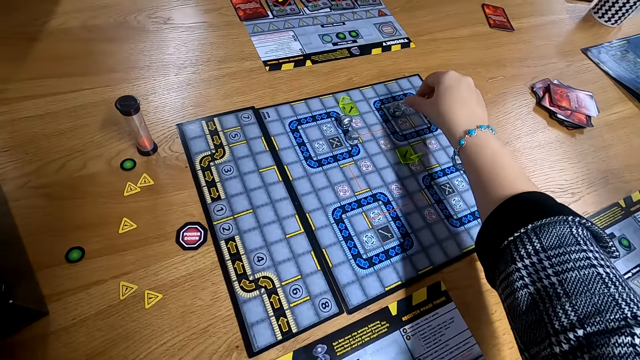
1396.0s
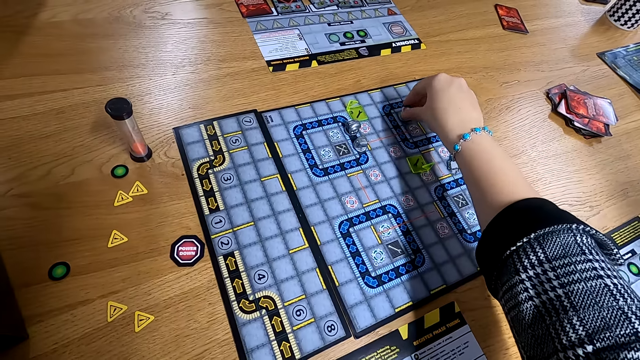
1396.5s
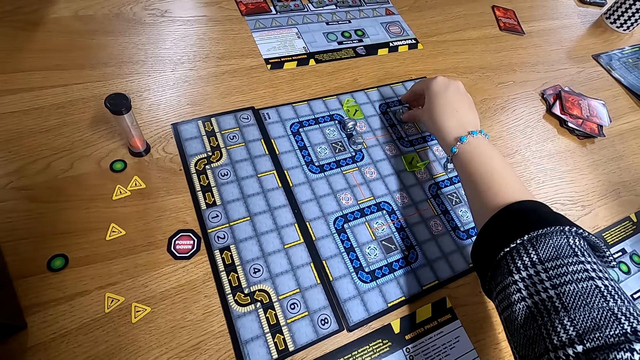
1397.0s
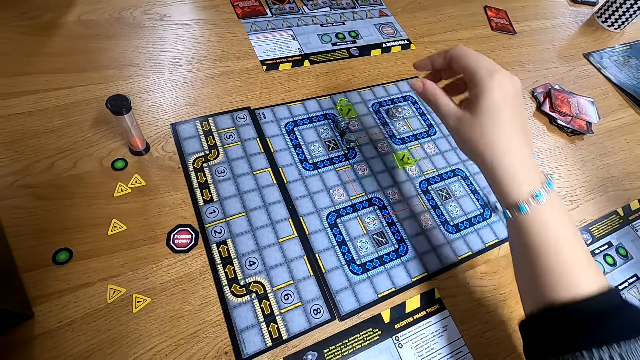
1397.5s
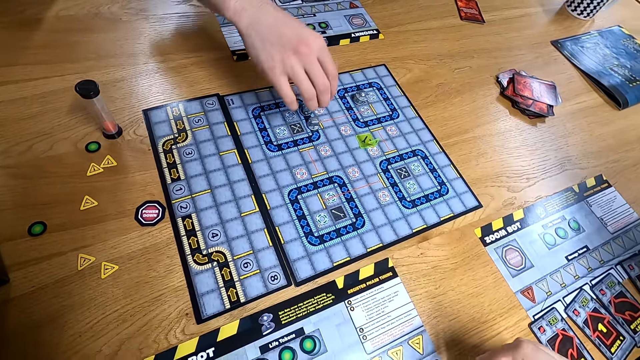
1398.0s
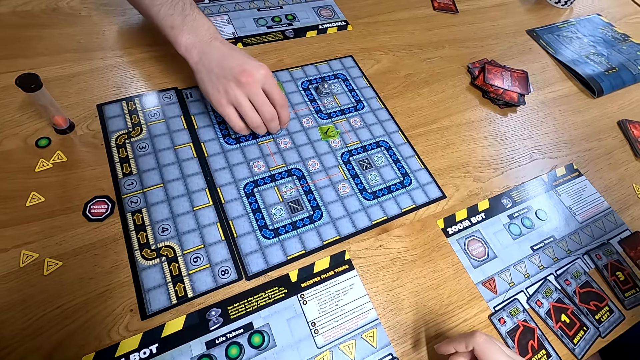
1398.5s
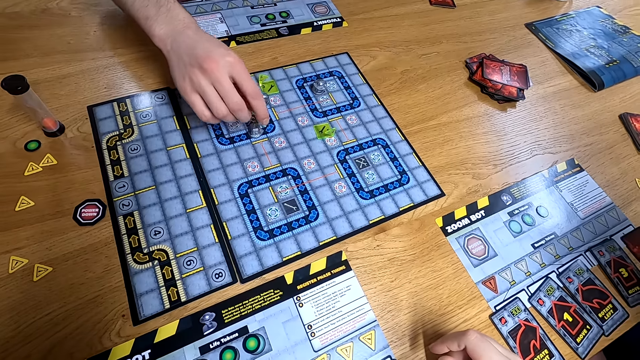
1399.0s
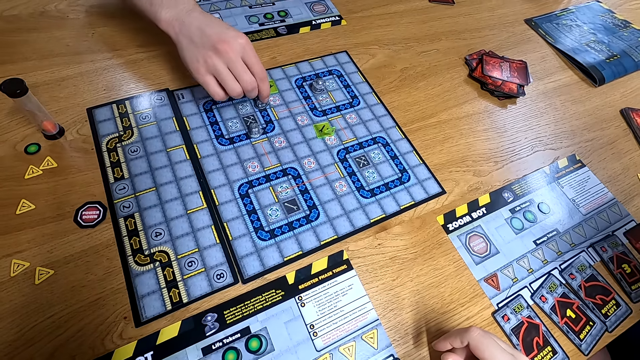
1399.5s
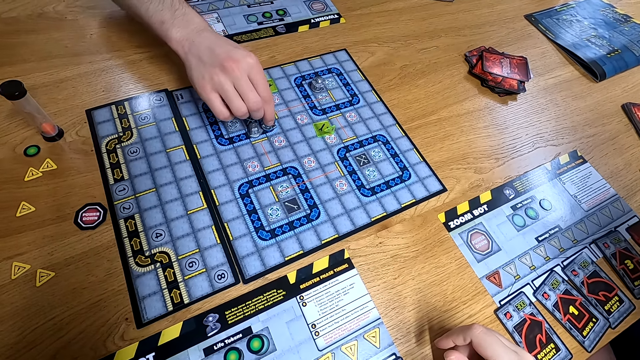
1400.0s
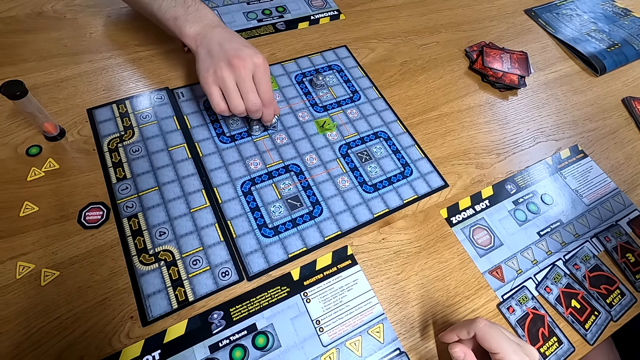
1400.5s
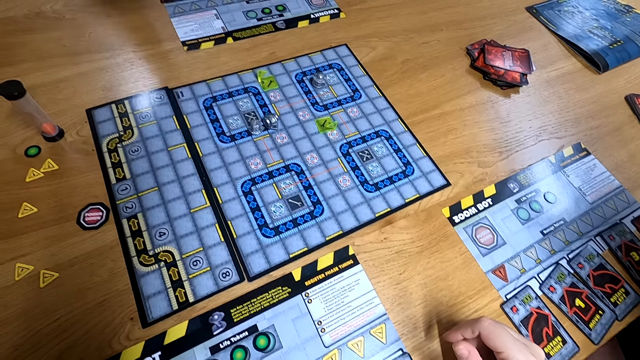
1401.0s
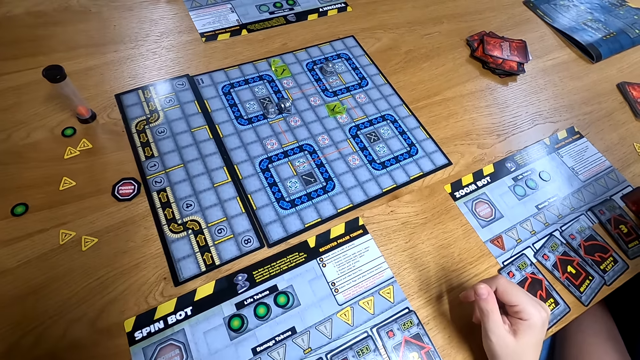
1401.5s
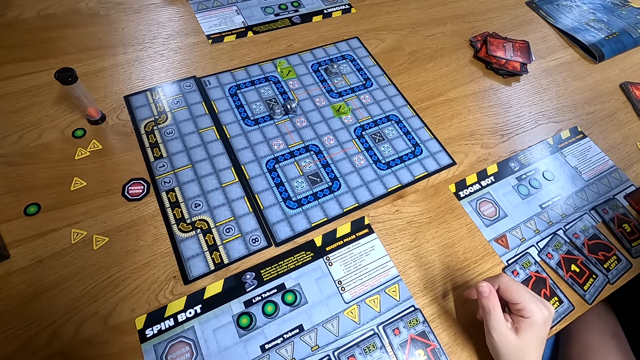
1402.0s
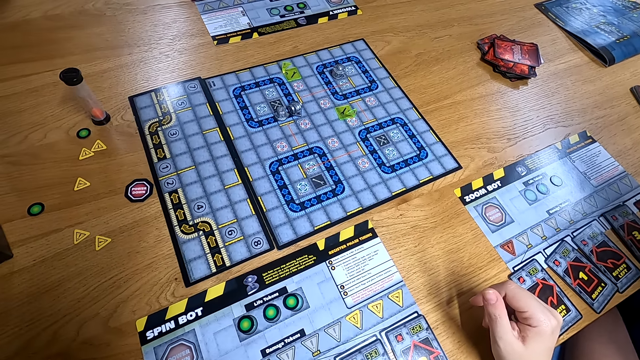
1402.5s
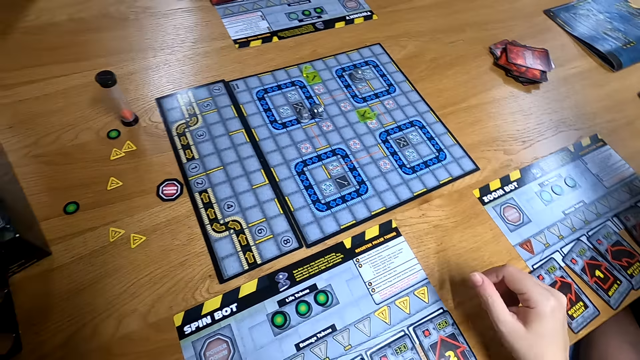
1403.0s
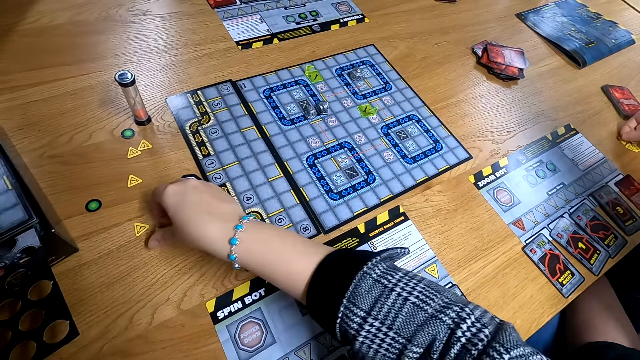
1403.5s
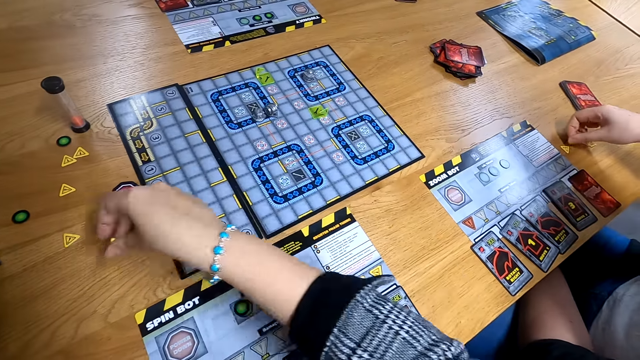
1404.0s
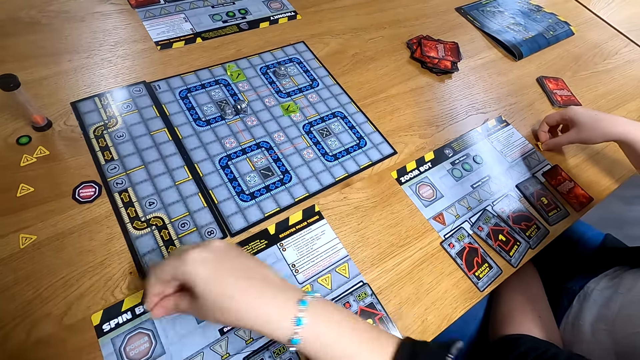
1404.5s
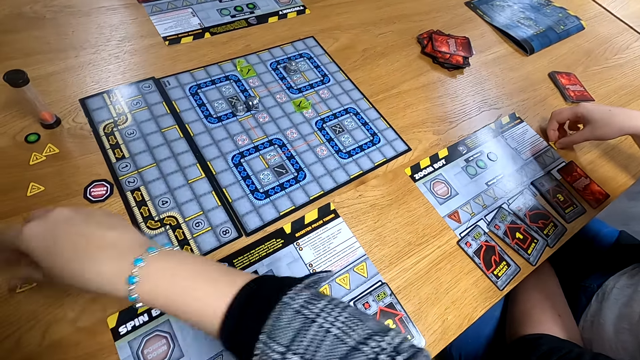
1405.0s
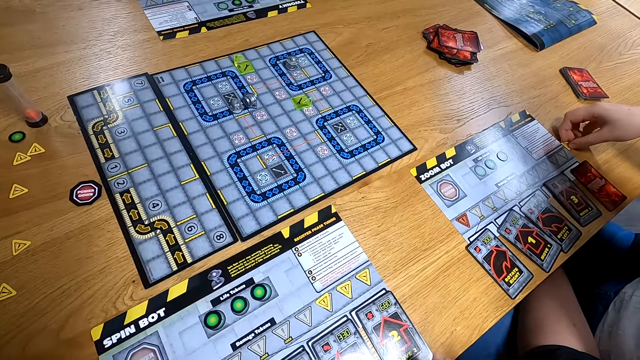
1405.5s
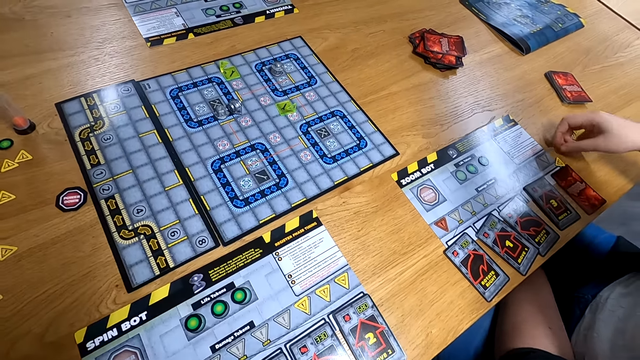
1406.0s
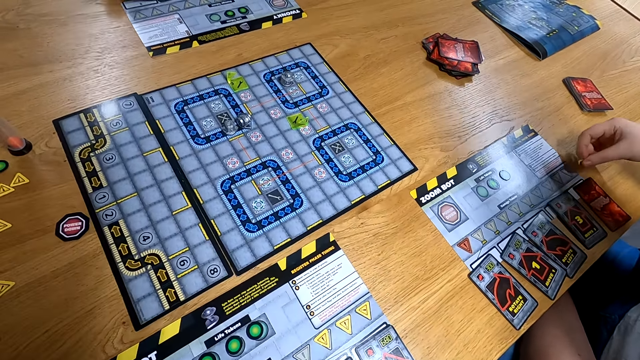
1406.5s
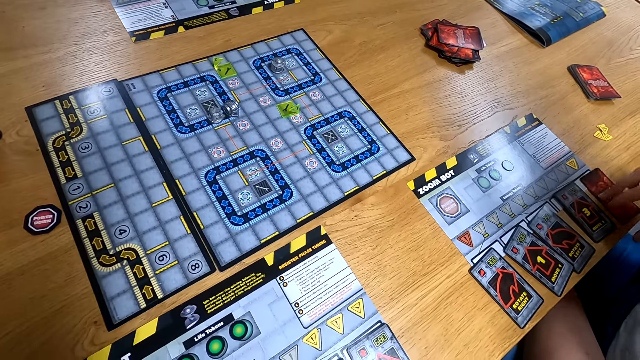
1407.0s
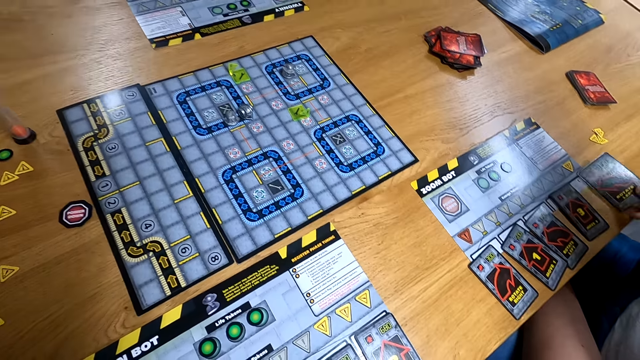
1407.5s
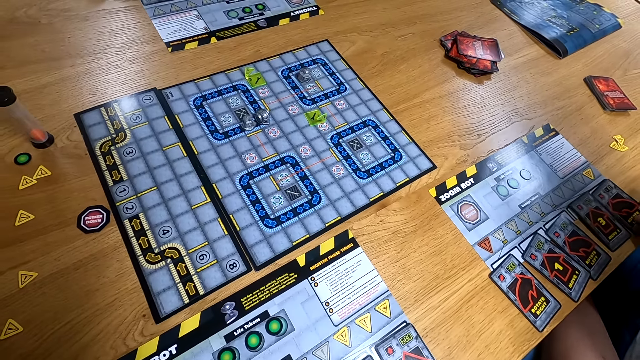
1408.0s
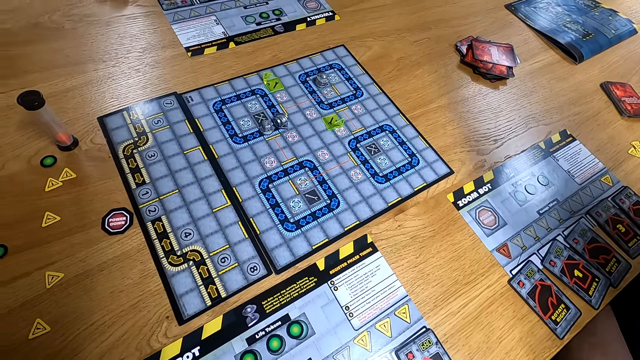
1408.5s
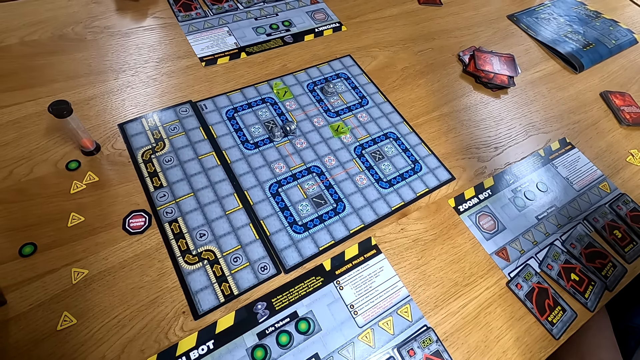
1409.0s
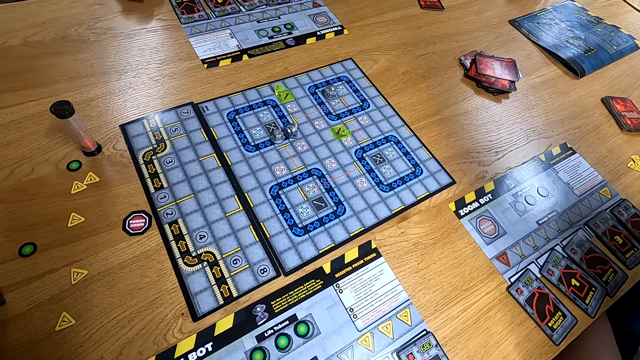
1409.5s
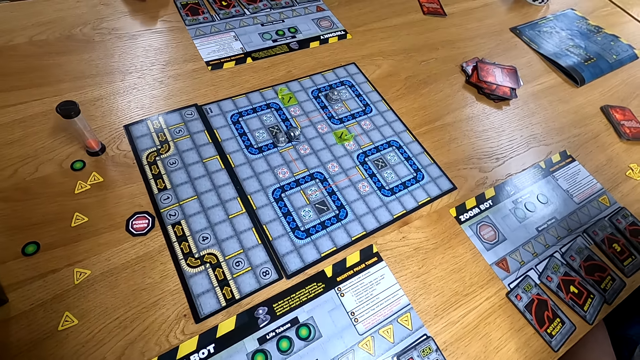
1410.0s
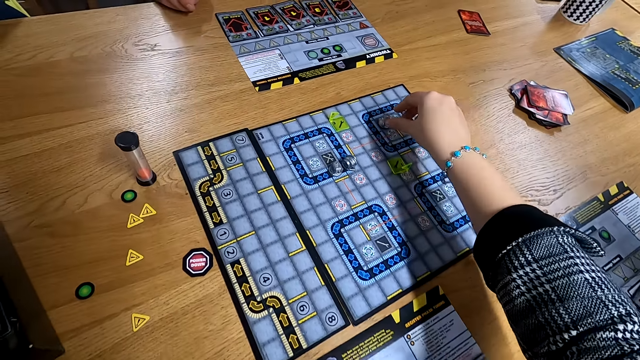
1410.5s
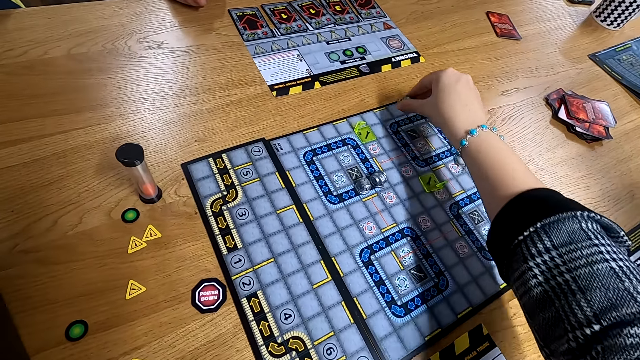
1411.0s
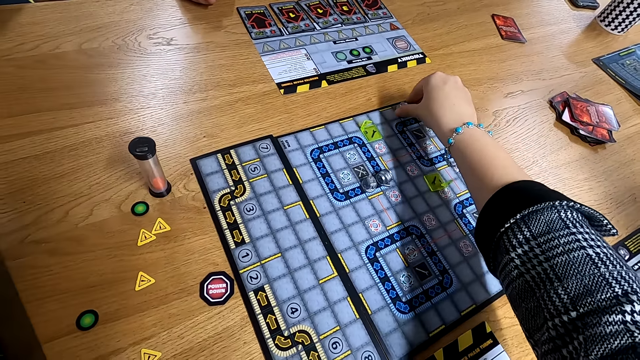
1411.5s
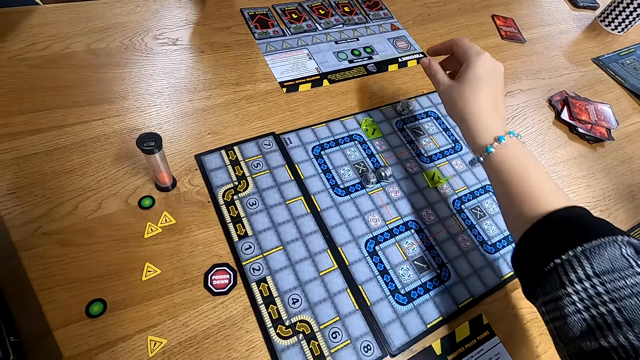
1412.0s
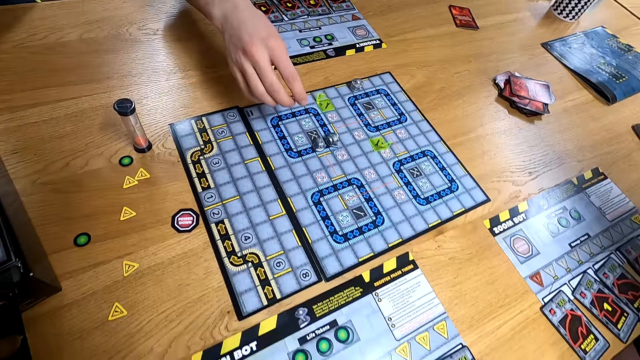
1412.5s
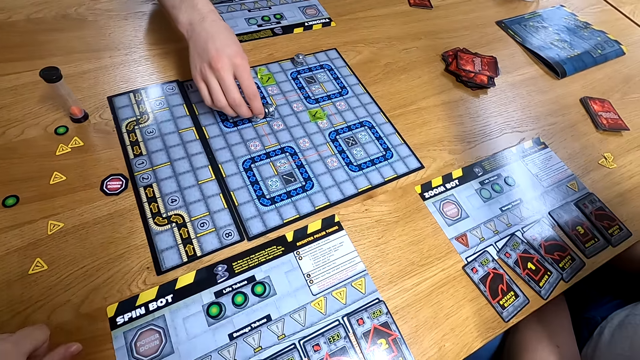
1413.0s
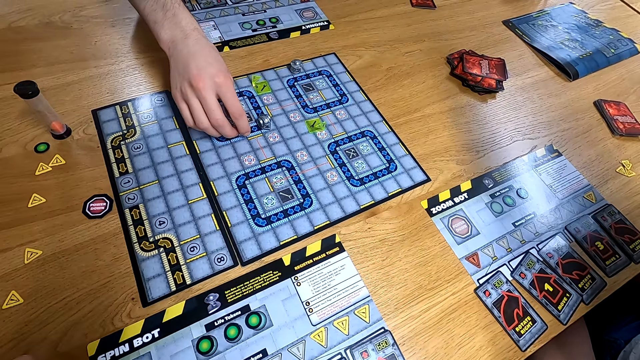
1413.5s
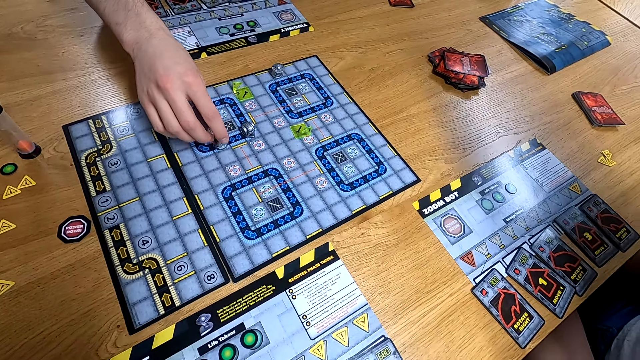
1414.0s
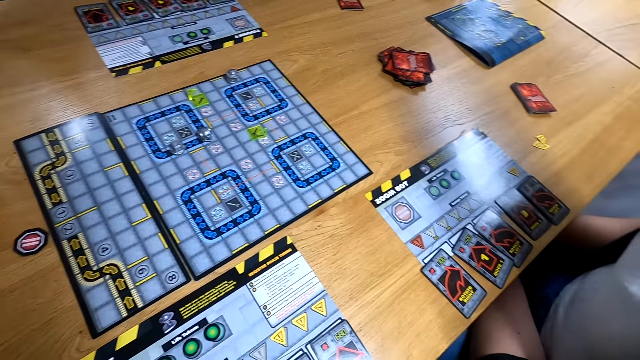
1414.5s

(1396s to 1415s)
The camera wearer moves the board game piece on the board game on the table with her right hand. A woman moves the board game piece on the board game on the table with her right hand. The camera wearer watches the game. The woman moves the board game piece on the board game on the table with her right hand again. The camera wearer picks a token from the table with her right hand. Another woman picks a token from the table with her right hand. The camera wearer drops the token from the table with her right hand. She watches the game. The other woman drops the token on the board on the table with her right hand, picks a card from the table with her right hand and drops the card on the table with her right hand. The camera wearer plays the game. She picks the board game piece from the board game on the table with her right hand and drops the board game piece on the board game on the table with her right hand. She watches the game. The first woman moves the board game piece on the board game on the table with her right hand.
